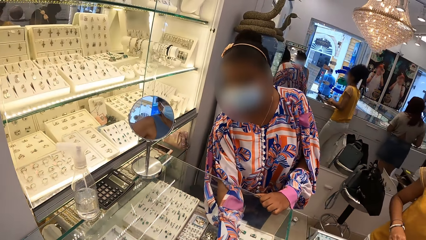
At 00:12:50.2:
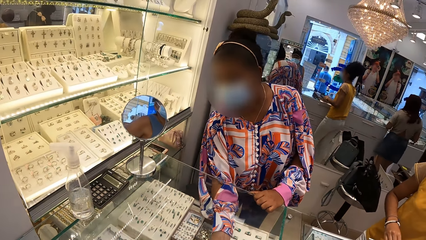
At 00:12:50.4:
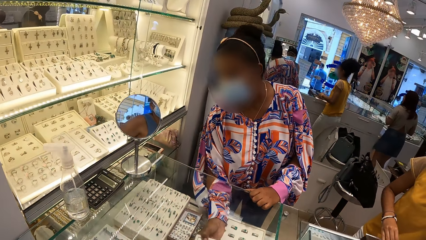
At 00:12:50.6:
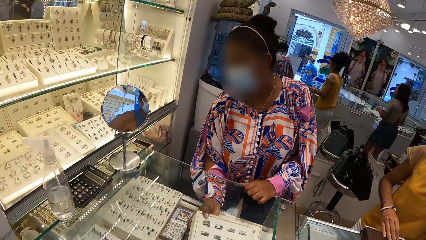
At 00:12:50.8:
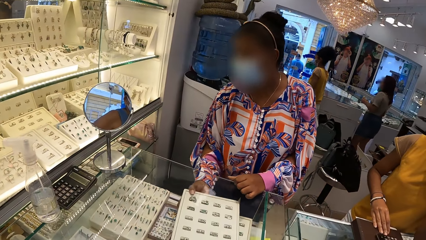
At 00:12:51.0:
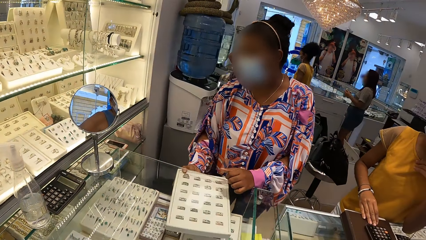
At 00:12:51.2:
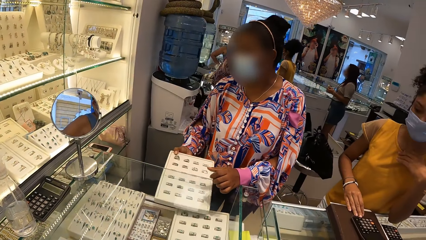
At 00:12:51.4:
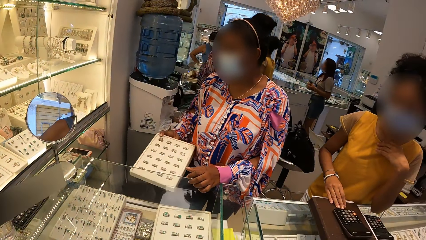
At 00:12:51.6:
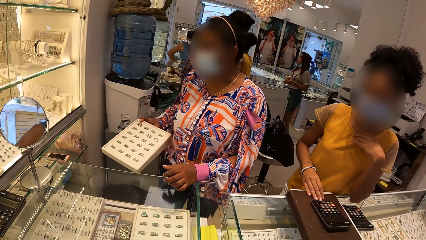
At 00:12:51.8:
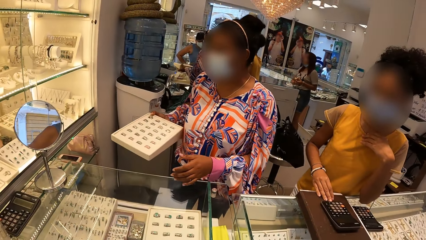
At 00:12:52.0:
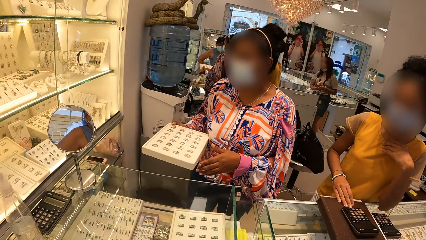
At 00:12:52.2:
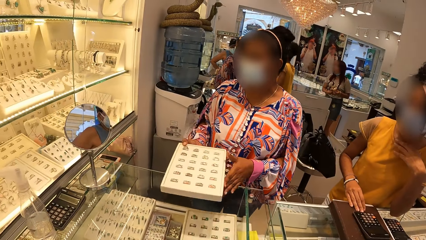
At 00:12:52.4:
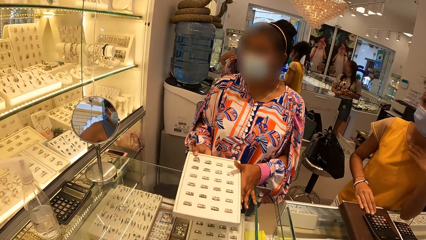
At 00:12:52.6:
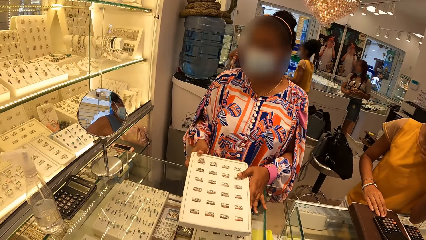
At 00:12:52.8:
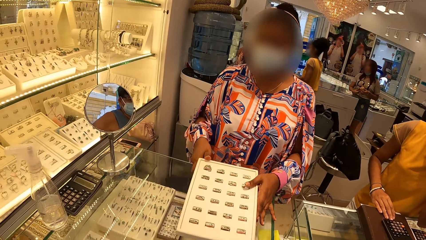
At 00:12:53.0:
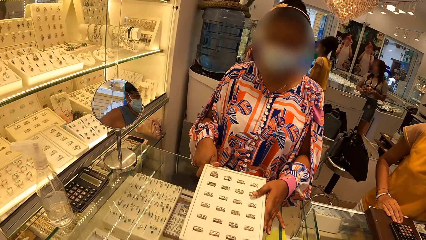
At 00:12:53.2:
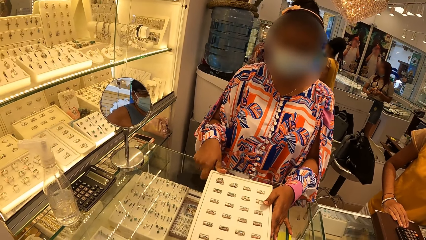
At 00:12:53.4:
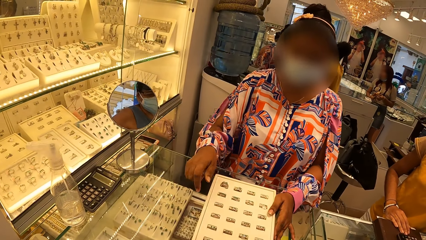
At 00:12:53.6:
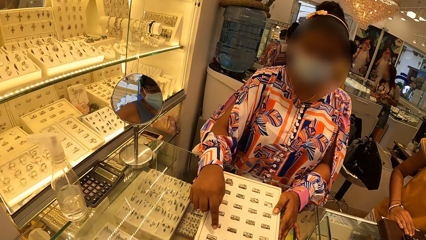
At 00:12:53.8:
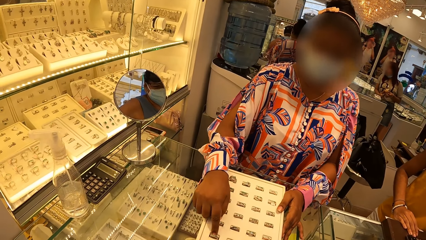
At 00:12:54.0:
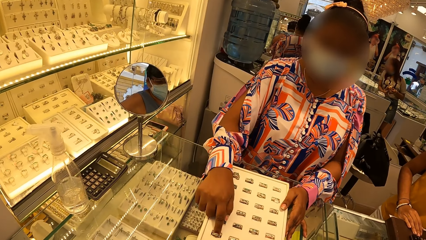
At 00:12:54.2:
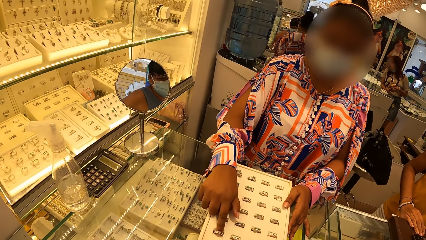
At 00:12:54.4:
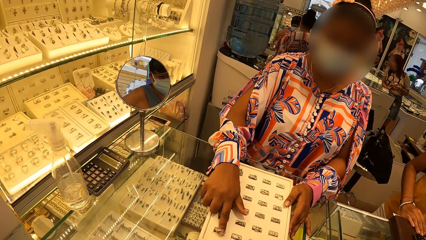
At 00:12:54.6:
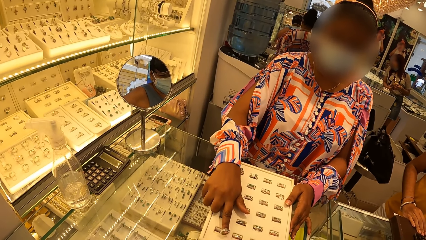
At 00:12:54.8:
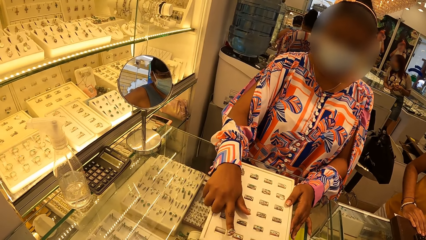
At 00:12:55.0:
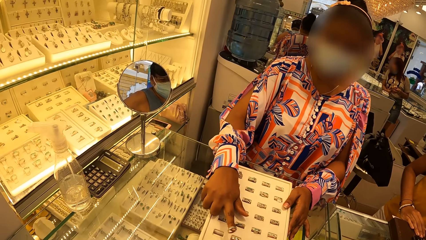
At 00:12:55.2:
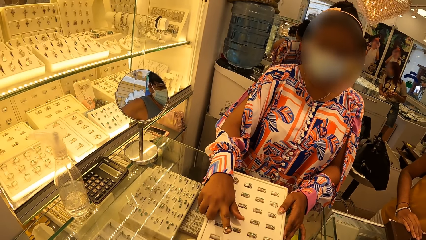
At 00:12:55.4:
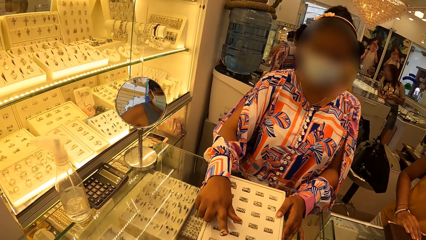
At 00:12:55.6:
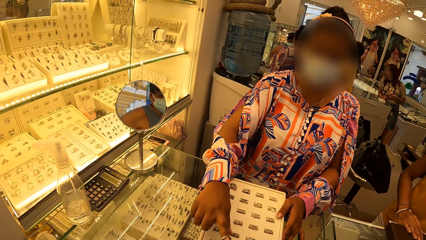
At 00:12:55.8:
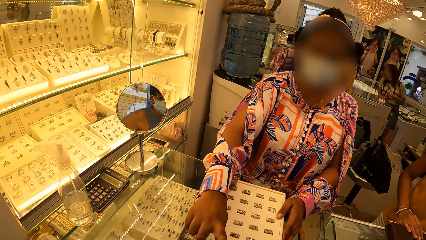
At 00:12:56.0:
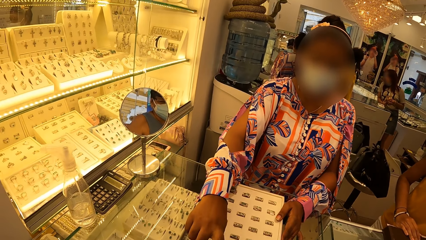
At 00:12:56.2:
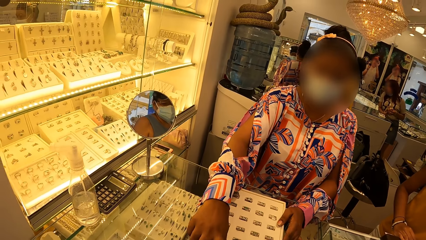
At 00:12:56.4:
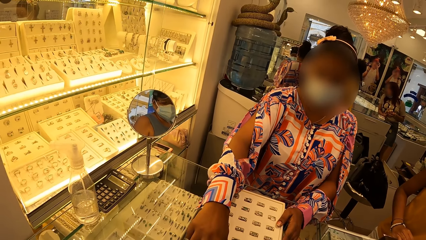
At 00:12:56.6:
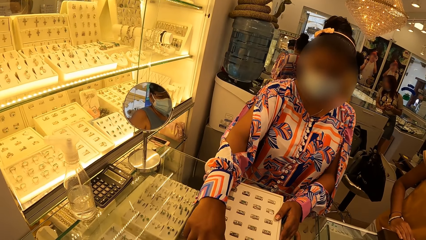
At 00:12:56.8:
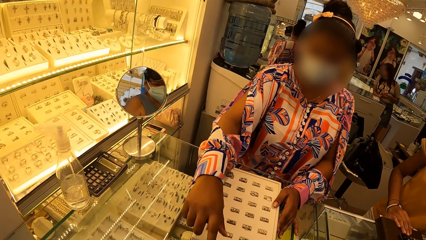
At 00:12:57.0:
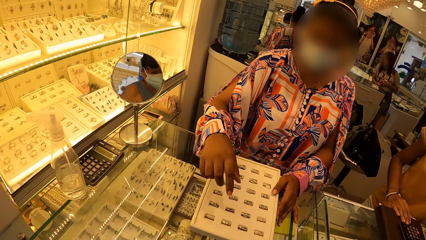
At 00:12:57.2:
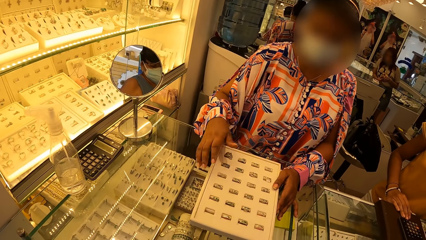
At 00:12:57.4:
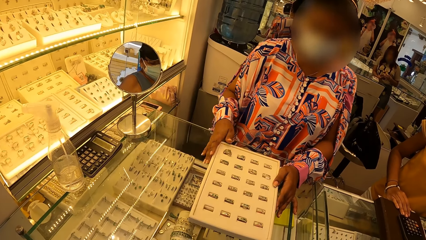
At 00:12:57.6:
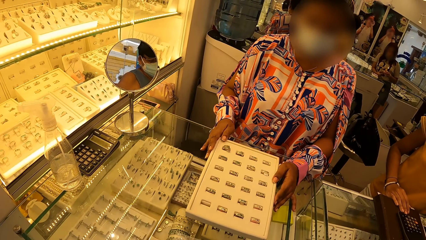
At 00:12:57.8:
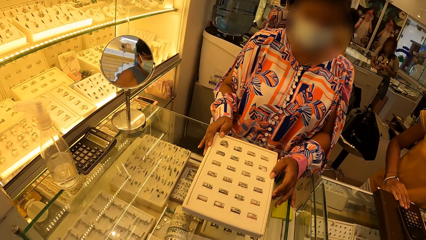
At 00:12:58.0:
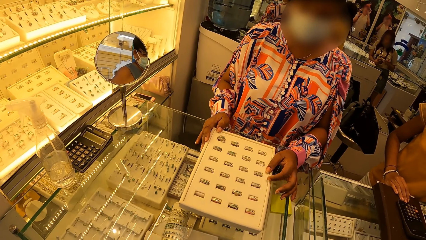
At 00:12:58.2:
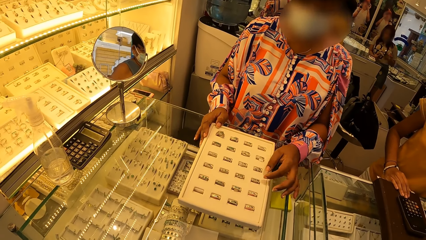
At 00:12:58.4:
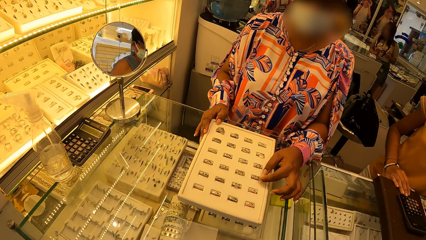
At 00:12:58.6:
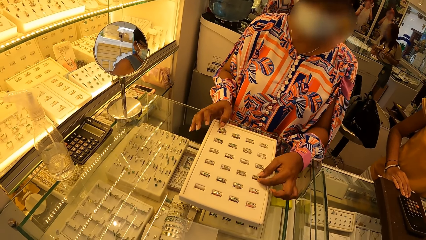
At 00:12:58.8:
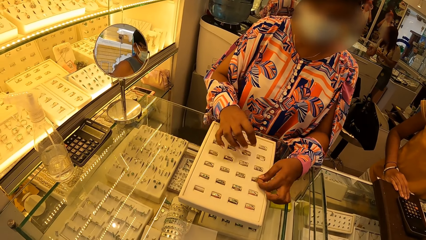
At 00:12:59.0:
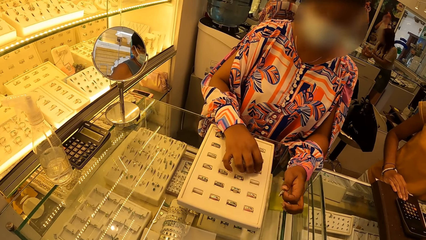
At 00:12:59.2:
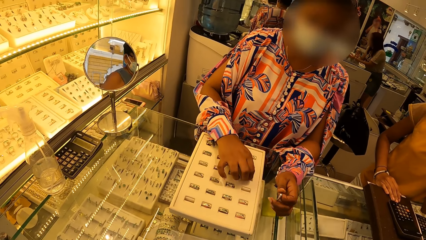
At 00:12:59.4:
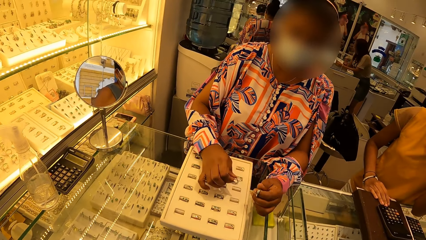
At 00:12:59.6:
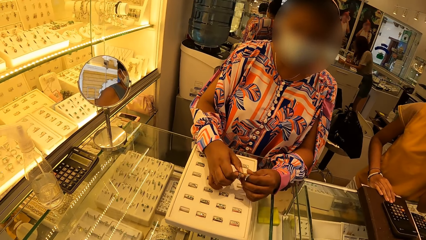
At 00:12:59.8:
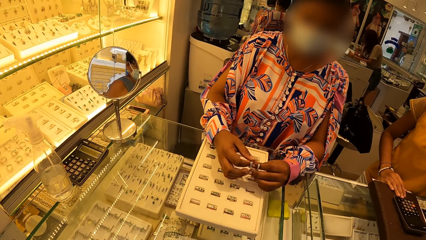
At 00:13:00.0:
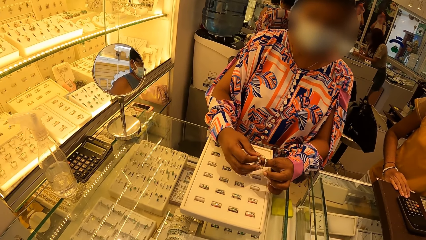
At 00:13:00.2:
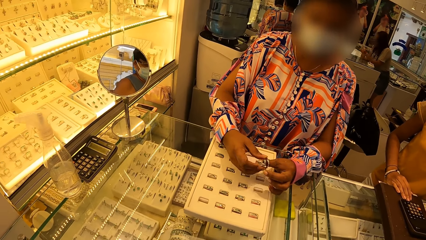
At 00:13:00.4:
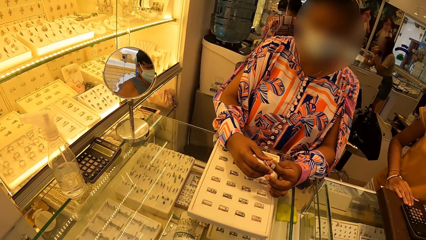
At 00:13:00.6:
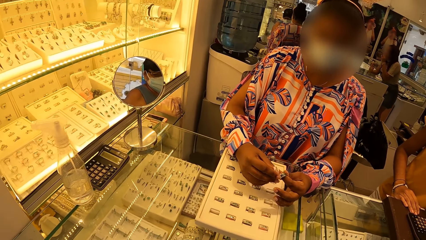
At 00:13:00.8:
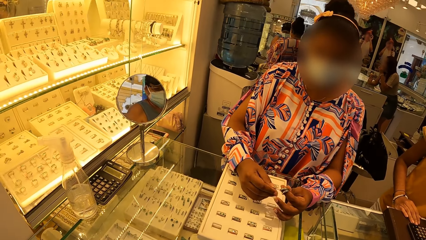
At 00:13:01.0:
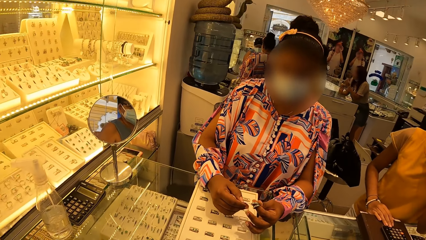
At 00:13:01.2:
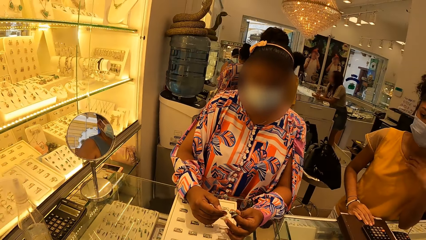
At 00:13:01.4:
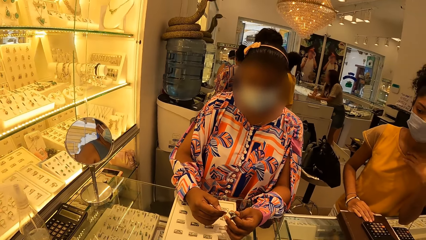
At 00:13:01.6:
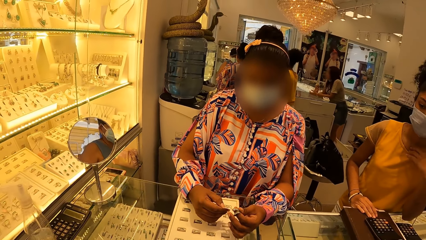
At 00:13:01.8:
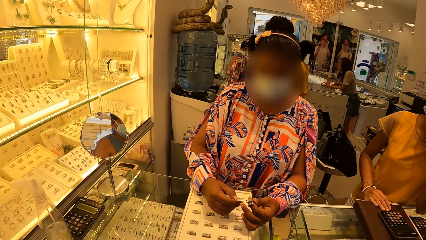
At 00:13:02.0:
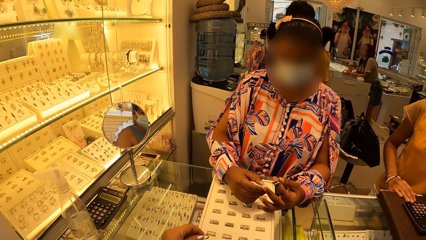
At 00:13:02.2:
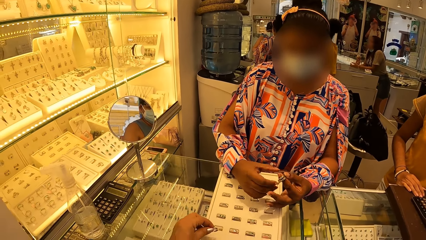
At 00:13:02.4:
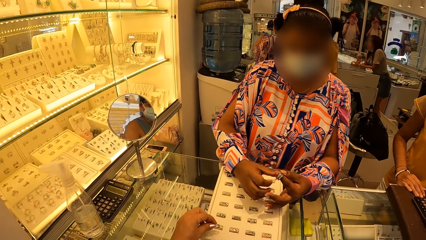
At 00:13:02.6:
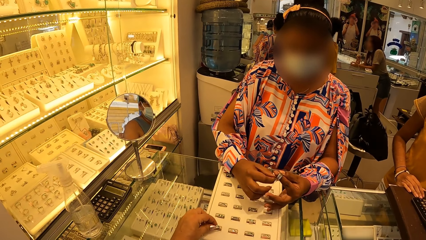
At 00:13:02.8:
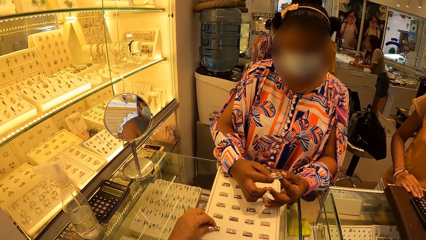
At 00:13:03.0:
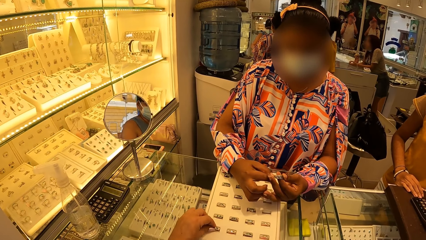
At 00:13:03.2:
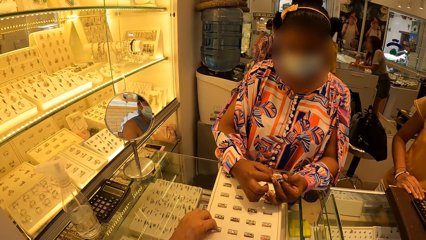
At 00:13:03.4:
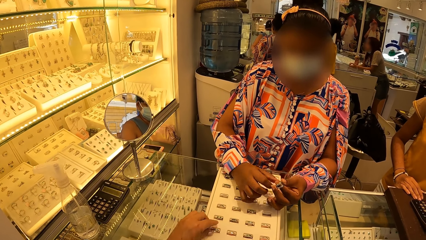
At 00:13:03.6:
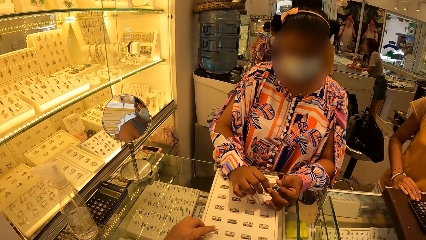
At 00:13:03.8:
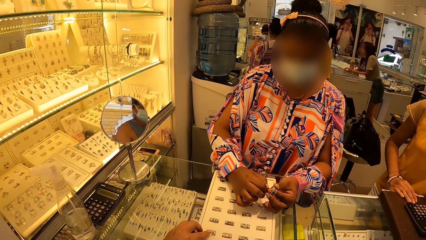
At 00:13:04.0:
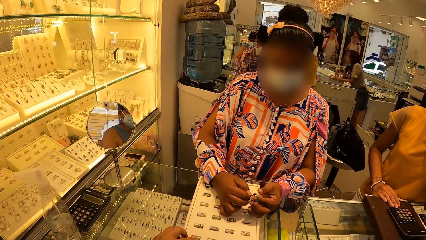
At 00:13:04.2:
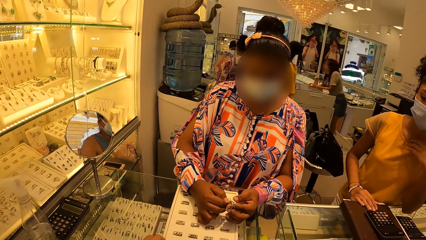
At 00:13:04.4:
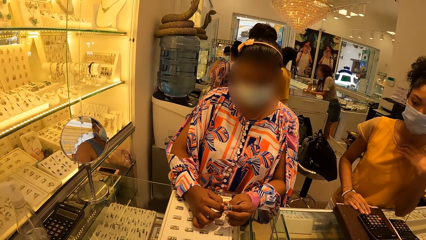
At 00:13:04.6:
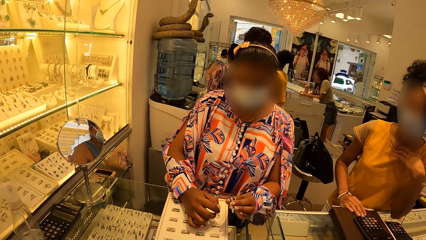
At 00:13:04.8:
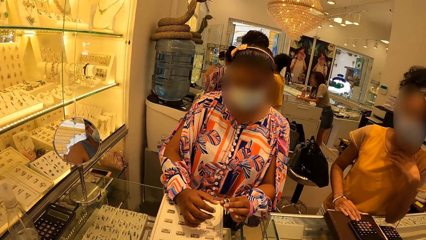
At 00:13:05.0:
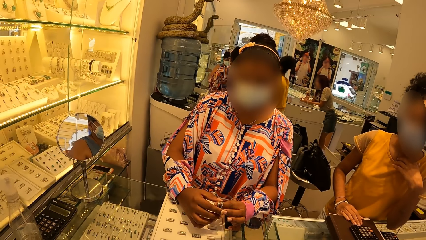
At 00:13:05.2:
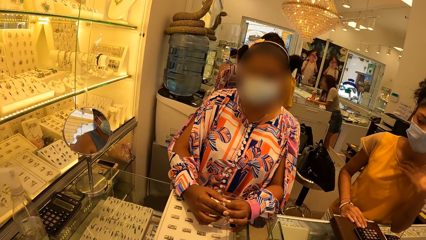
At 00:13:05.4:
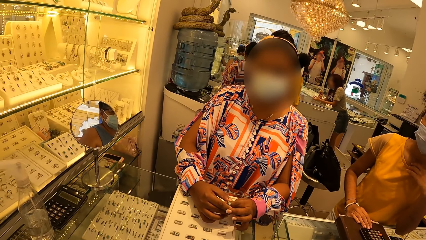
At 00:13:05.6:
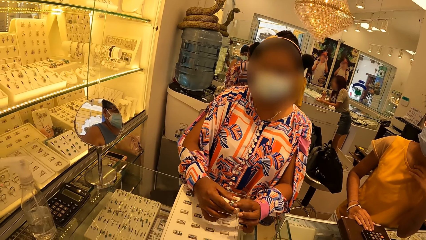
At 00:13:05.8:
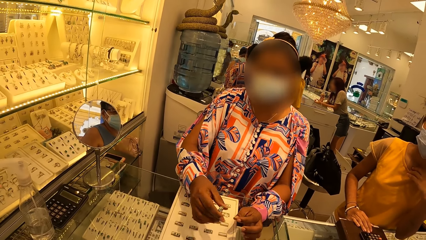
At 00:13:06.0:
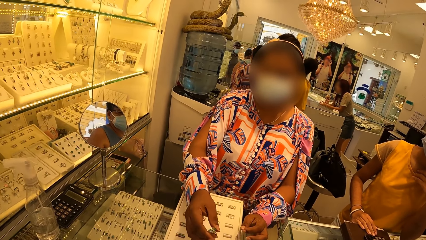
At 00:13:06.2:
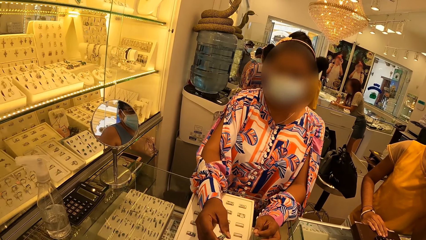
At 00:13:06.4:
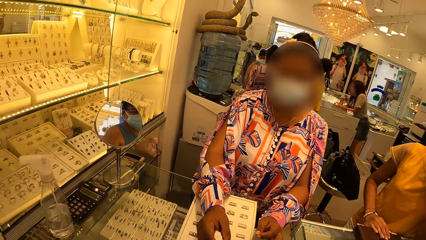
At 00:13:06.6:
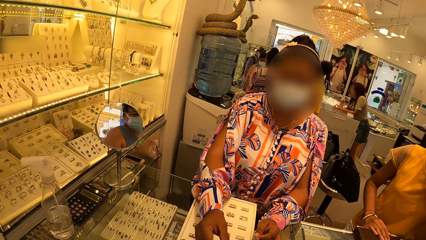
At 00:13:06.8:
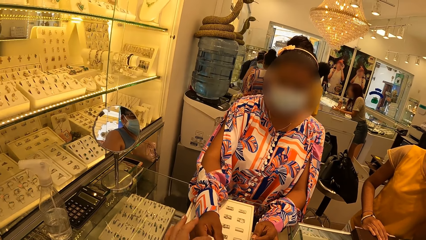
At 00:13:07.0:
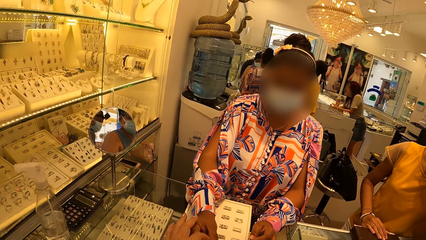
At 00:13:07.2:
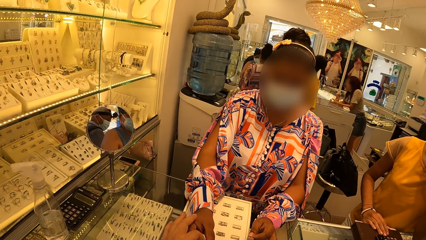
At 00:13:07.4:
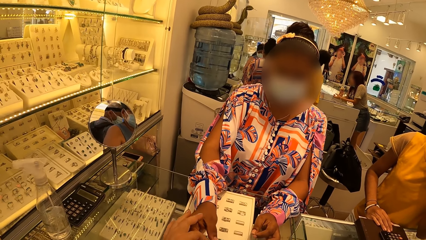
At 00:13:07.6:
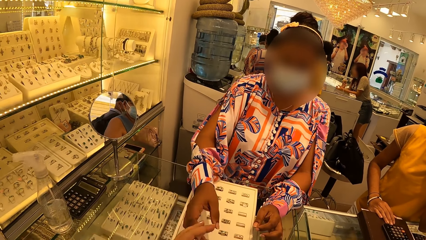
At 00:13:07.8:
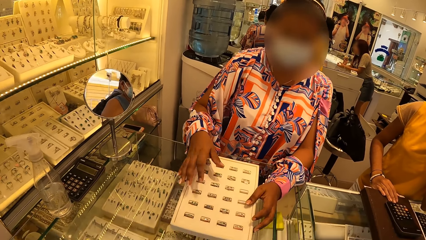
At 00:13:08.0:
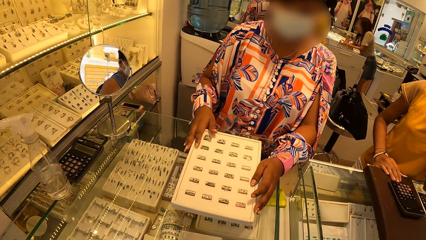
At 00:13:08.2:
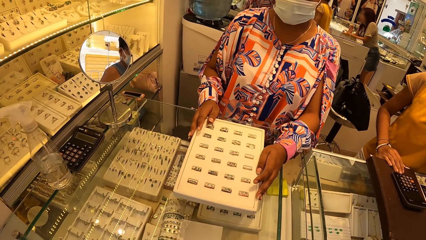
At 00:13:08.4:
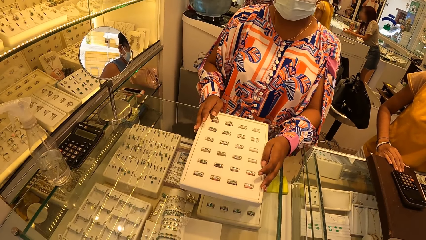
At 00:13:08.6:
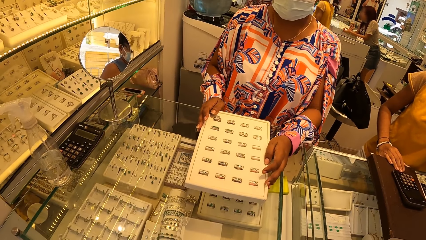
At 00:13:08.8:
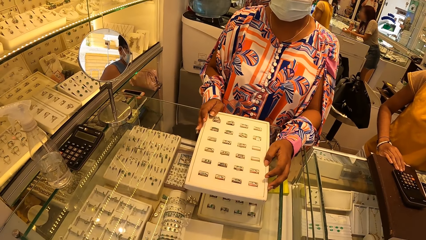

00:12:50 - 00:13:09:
A person removes a jewel kit on display. The person places the jewel kit on top of the display. The person removes a ring from the jewel kit. The camera wearer looks at the jewelries. The person gives the camera wearer the ring. The person removes more rings from the jewel kit. The person holds the rings. The camera wearer places the ring back on the jewel kit. The person gives the camera wearer the rings. The camera wearer picks up the rings.
